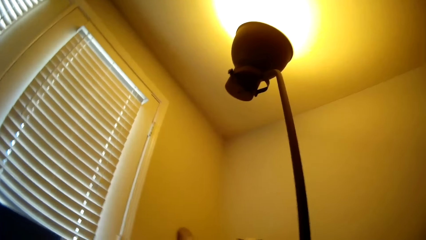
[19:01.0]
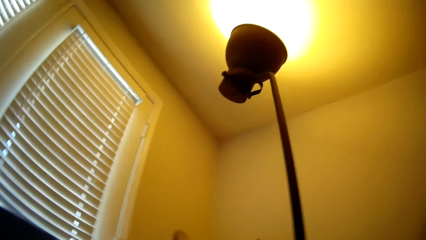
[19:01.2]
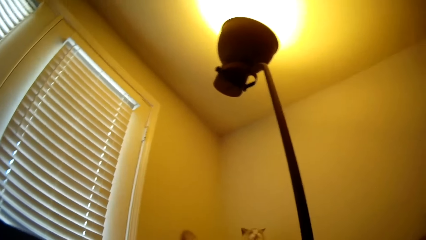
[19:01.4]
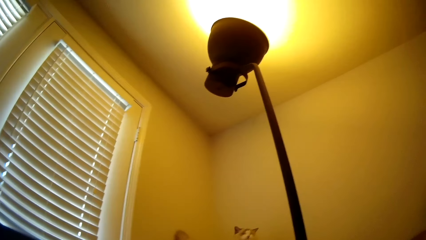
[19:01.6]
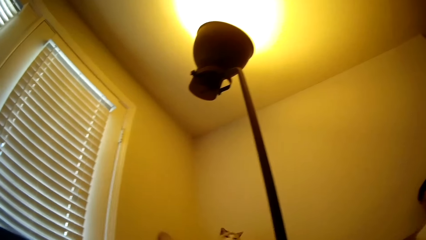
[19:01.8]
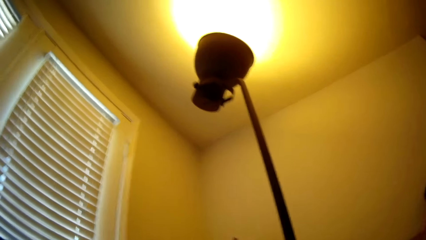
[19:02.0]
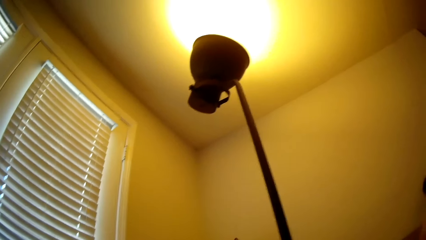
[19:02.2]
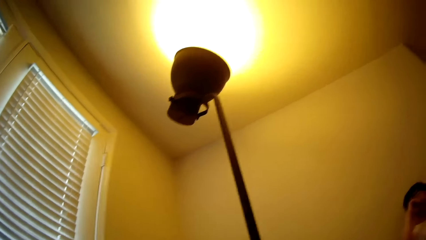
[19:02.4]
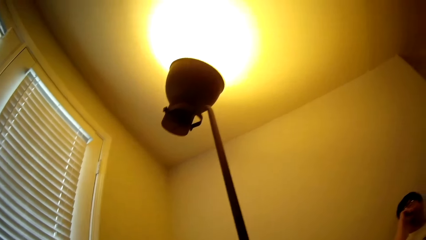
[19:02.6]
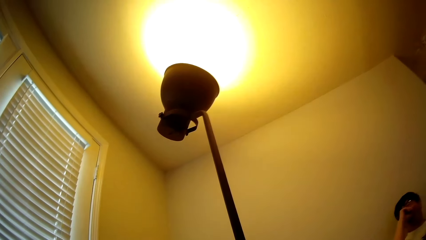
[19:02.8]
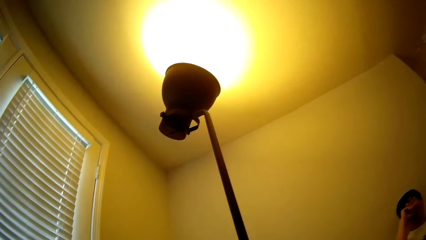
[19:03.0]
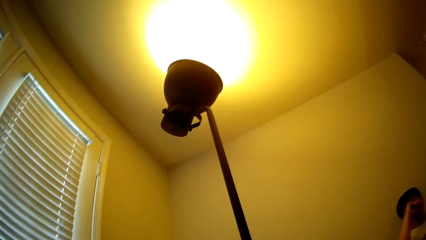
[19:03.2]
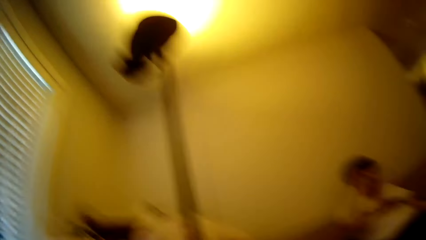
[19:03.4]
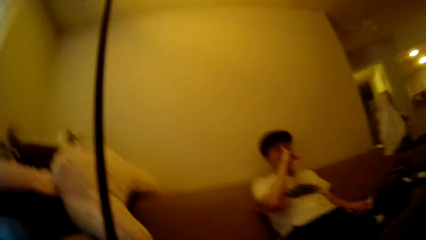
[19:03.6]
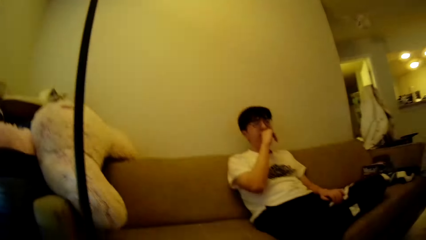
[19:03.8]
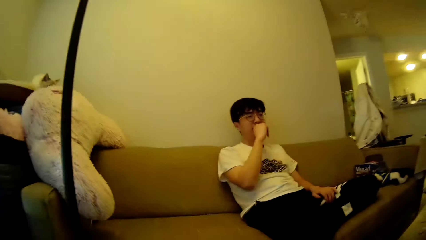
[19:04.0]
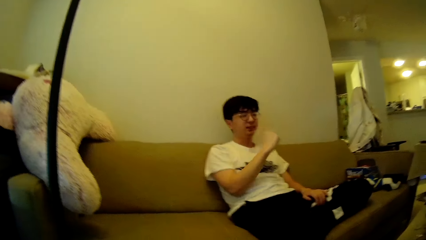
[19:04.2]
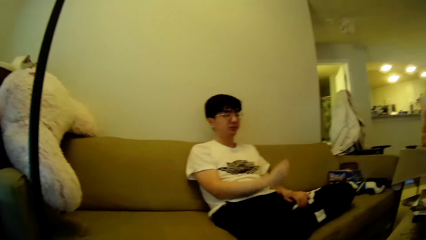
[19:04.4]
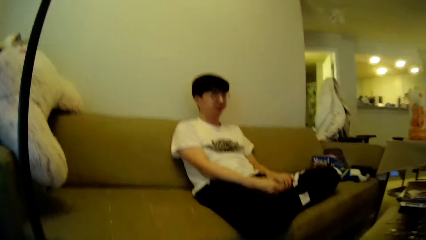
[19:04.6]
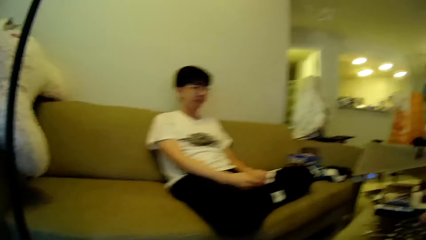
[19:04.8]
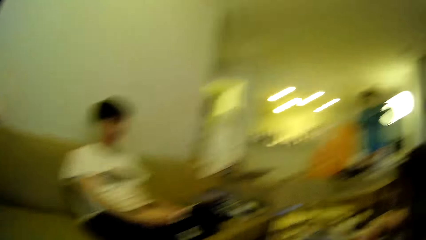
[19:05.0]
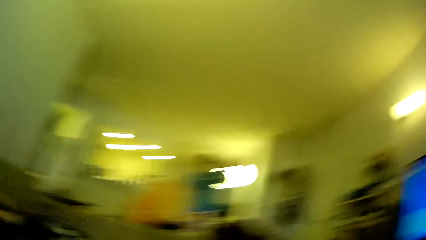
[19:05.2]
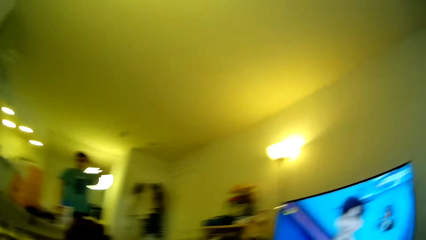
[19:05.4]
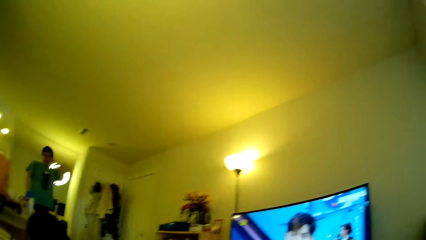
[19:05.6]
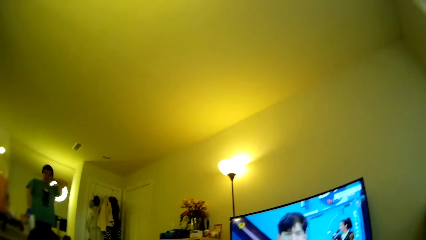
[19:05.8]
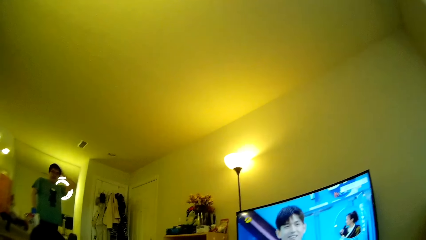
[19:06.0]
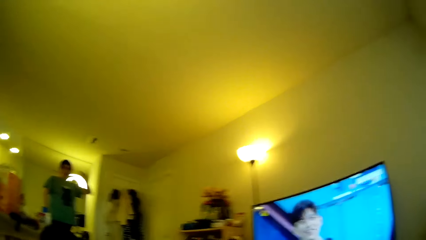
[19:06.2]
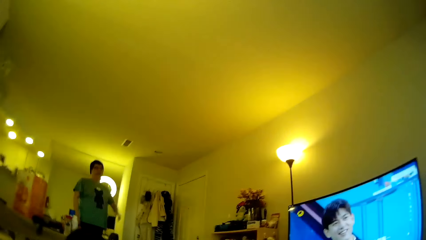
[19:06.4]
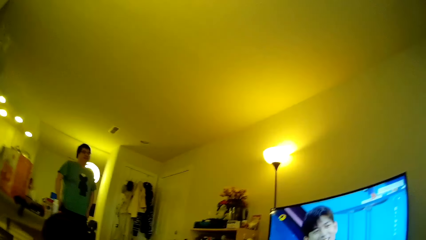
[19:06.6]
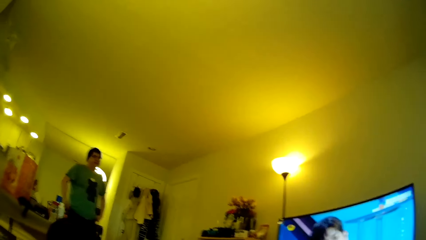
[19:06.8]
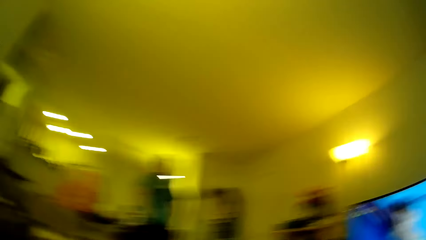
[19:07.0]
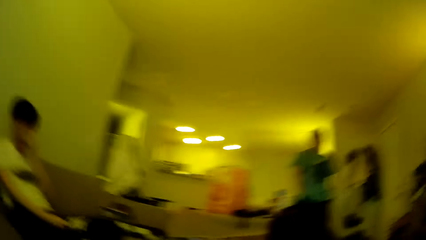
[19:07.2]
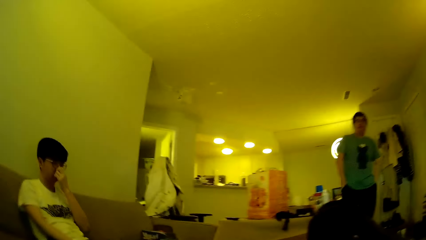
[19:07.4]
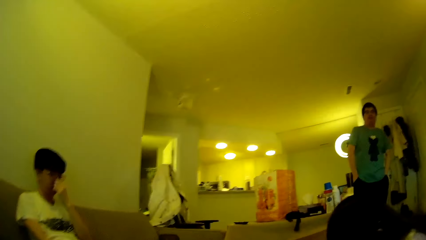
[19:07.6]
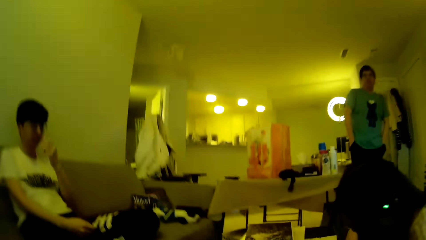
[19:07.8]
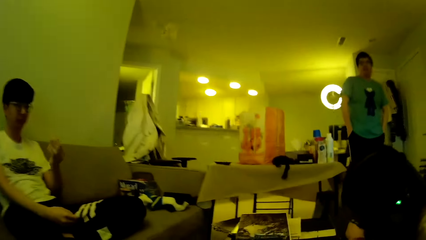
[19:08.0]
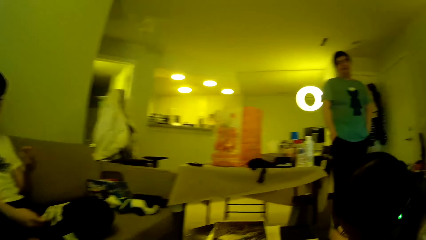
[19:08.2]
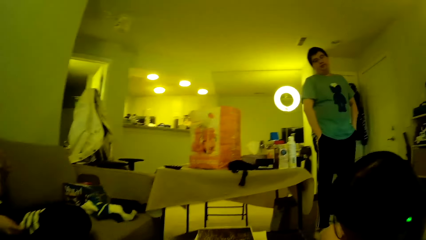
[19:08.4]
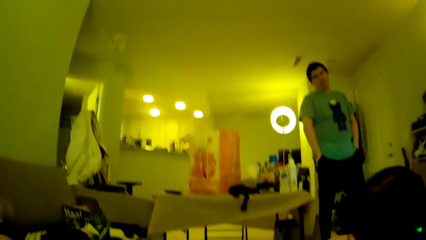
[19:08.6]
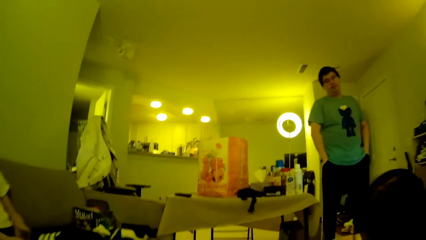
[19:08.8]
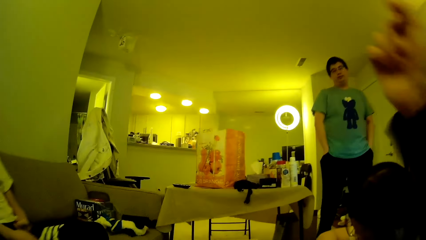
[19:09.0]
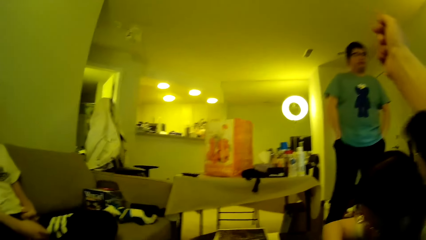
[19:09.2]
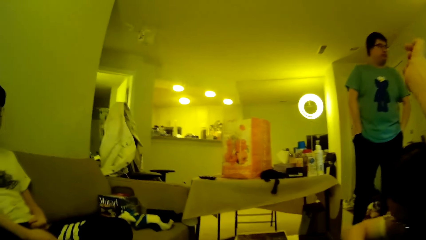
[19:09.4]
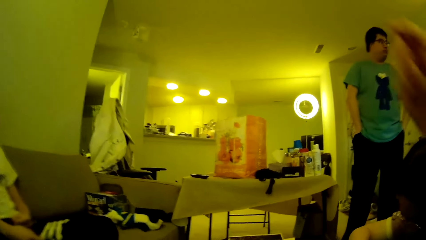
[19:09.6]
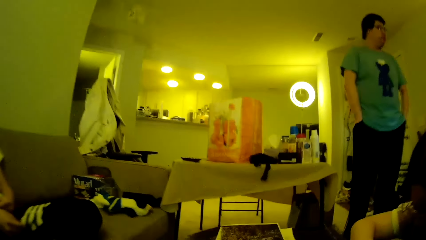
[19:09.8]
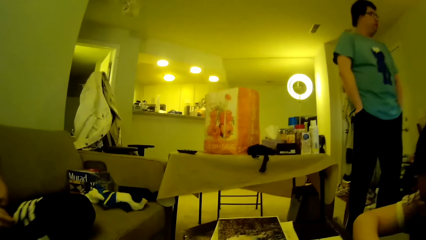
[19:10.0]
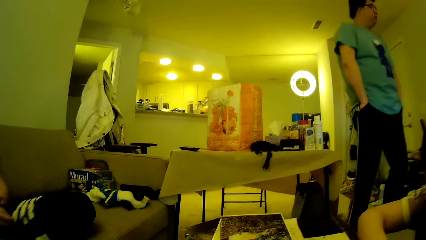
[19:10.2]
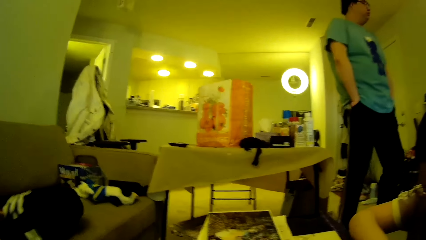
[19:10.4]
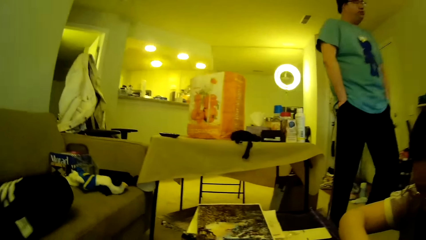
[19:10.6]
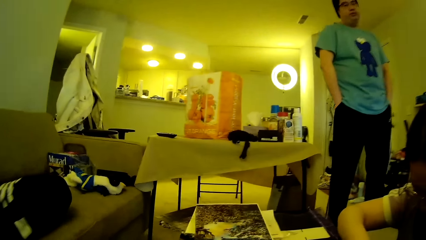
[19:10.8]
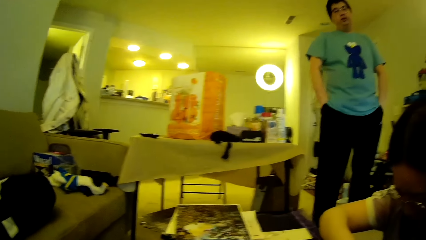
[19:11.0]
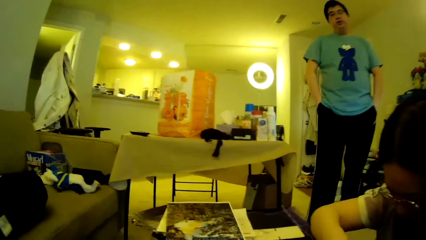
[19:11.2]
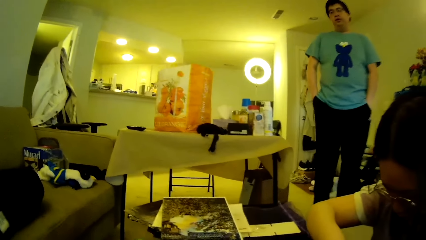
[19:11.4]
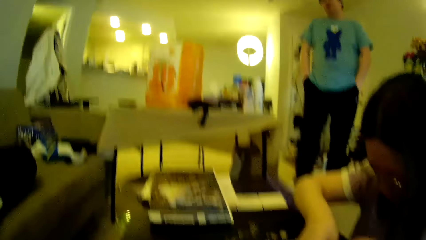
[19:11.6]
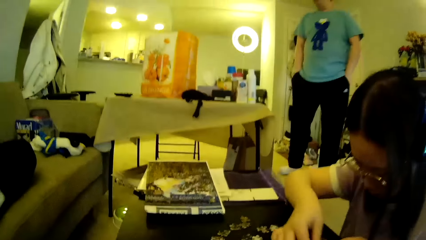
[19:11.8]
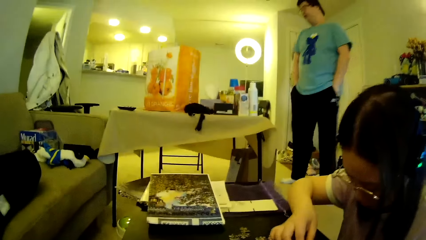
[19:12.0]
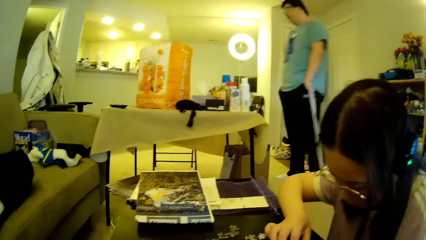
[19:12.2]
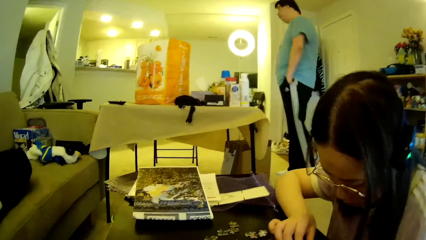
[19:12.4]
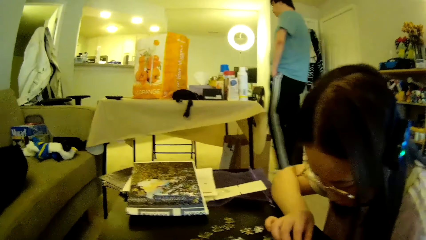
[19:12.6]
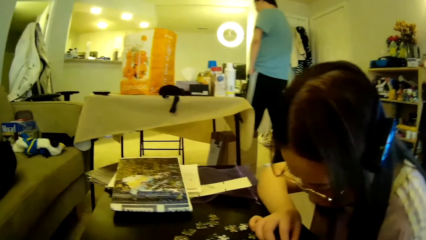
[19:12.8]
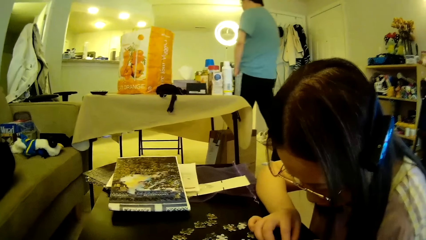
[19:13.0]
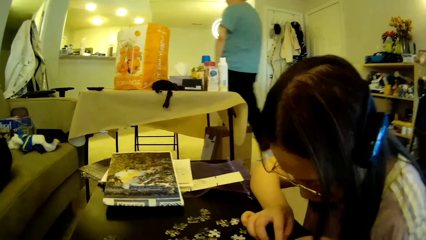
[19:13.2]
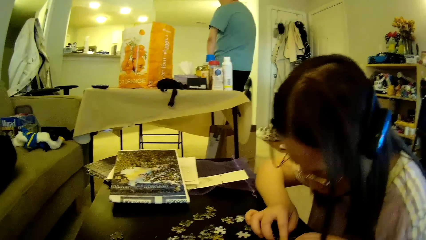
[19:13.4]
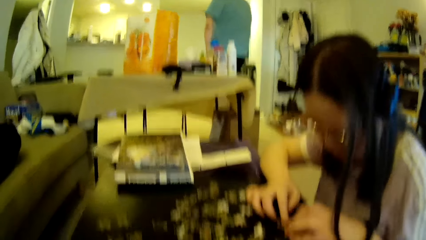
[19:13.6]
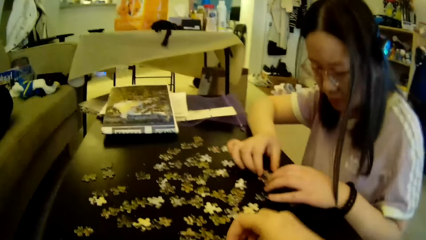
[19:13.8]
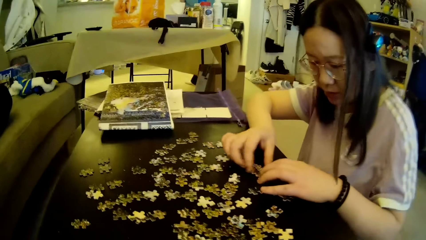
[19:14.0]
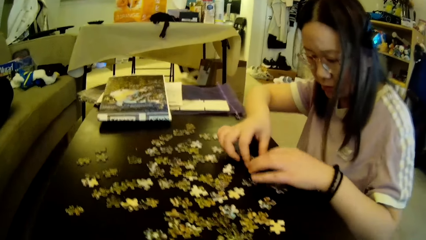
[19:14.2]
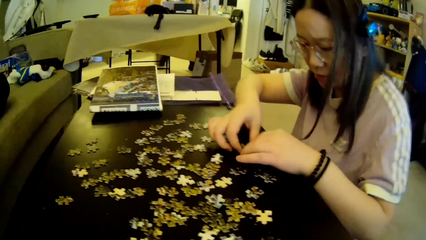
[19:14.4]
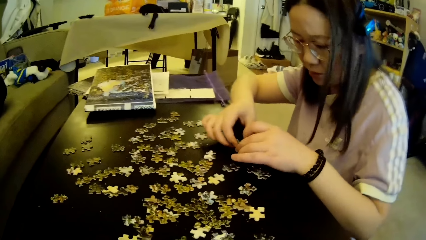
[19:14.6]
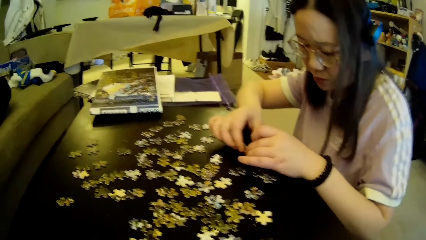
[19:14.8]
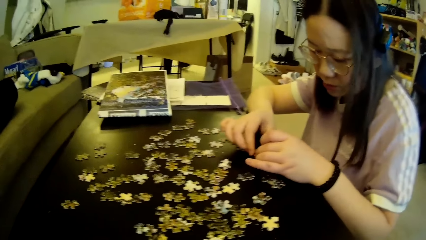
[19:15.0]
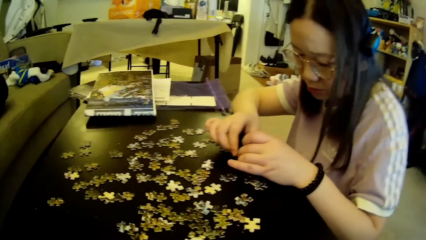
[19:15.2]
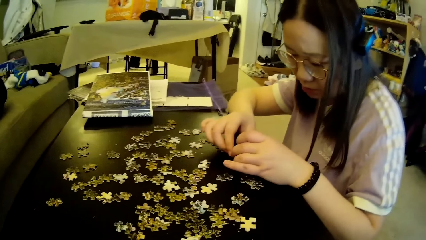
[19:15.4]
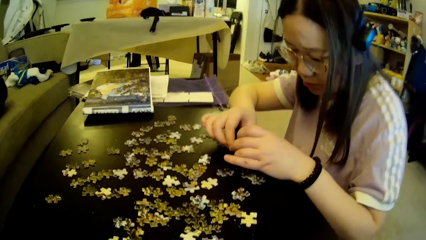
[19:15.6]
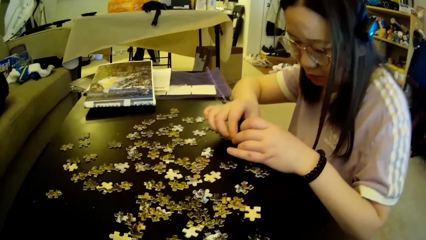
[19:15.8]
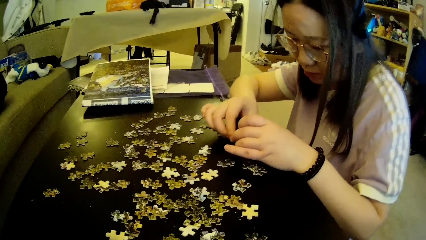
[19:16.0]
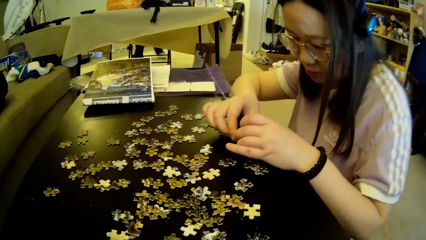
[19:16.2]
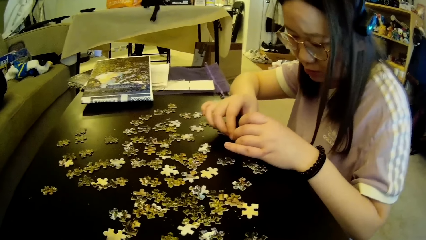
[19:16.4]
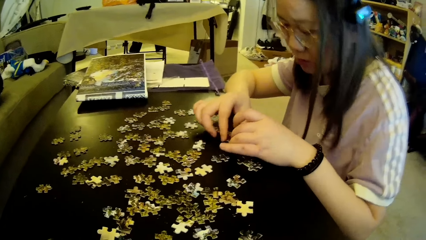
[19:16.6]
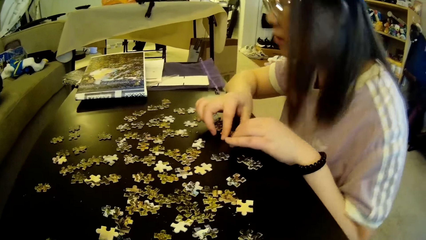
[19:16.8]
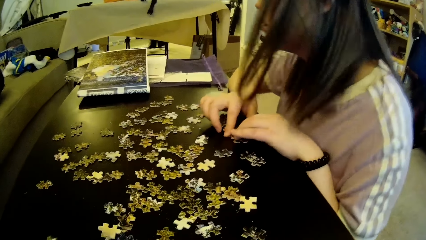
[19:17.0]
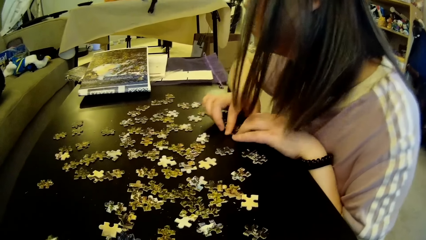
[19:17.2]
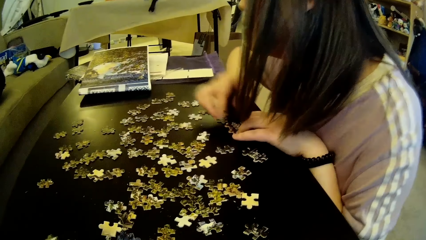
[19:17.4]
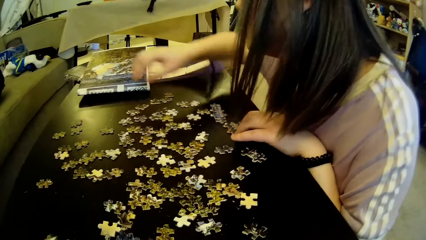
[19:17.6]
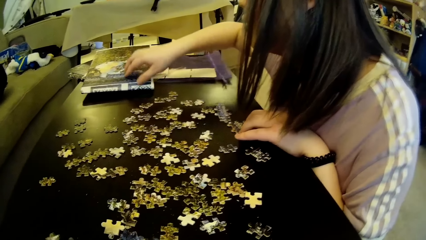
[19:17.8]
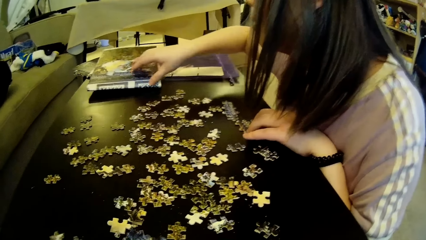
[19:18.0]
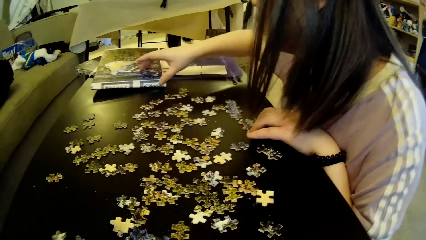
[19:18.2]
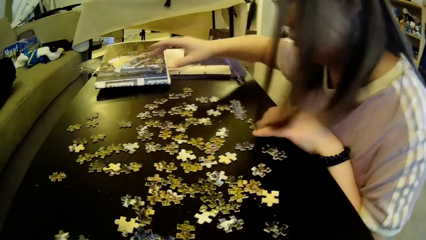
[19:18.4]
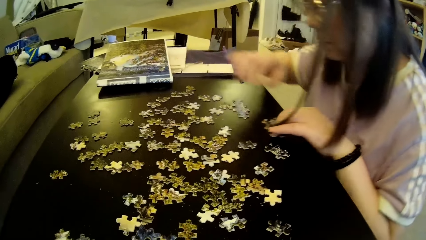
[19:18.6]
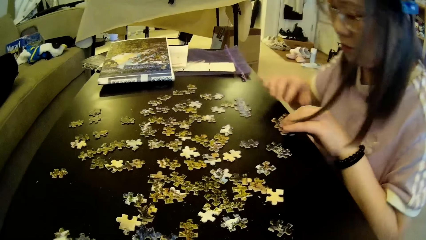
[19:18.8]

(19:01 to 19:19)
A man lifts a hand and drops the hand. The camera wearer looks around. Another man adjusts the hair using a hand. The camera wearer looks around. The other man puts the hands in the pocket and steps forward. The first man wipes the face with a hand. The other man walks around in the house. The camera wearer moves the hand. The other man looks around. A lady looks at the model pieces. The other man steps forward. The lady looks at the model pieces and touches the chart.
